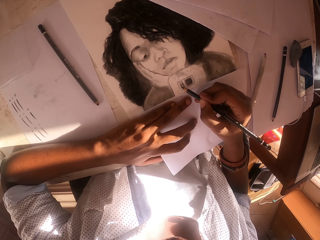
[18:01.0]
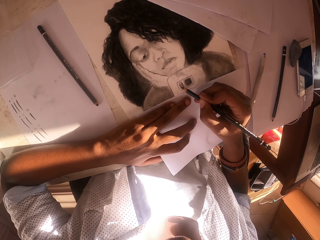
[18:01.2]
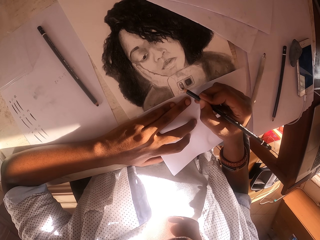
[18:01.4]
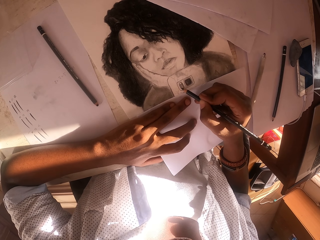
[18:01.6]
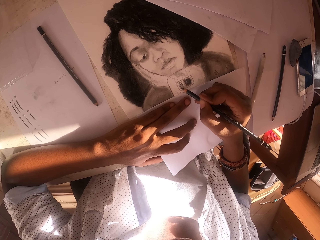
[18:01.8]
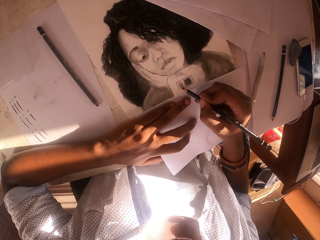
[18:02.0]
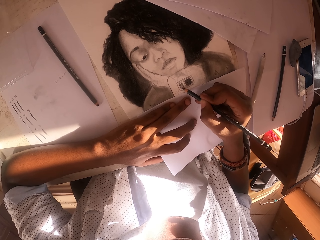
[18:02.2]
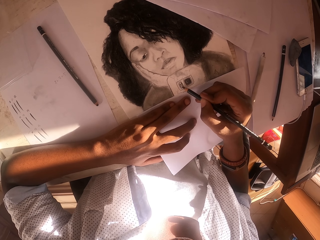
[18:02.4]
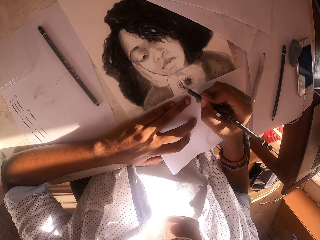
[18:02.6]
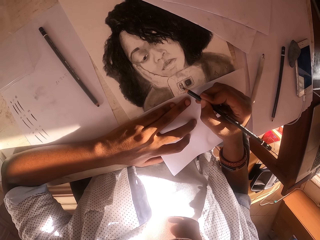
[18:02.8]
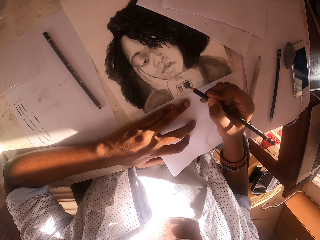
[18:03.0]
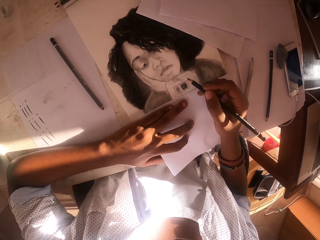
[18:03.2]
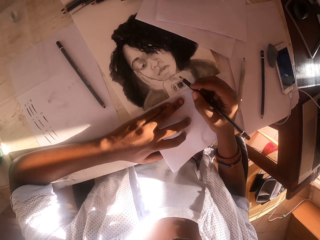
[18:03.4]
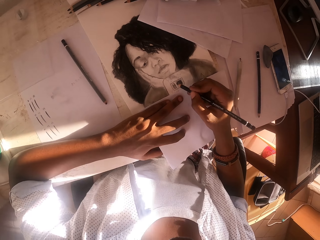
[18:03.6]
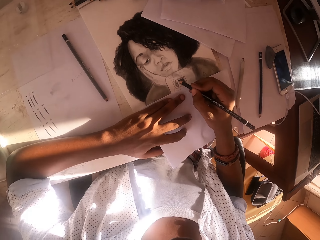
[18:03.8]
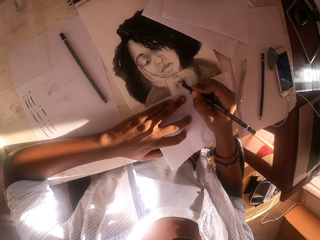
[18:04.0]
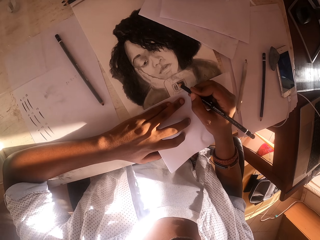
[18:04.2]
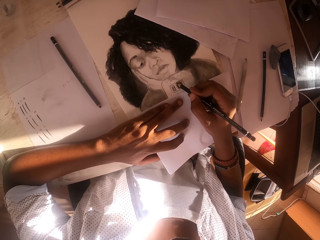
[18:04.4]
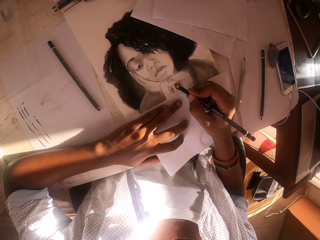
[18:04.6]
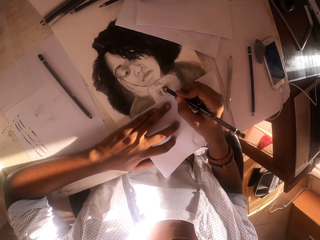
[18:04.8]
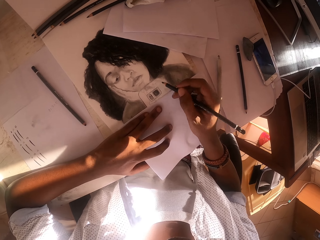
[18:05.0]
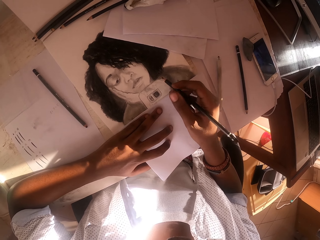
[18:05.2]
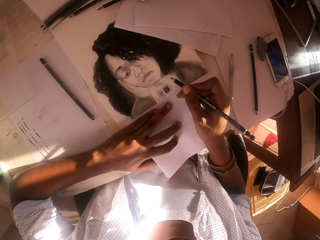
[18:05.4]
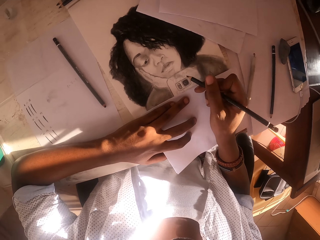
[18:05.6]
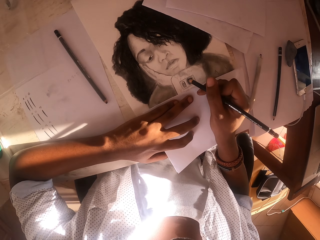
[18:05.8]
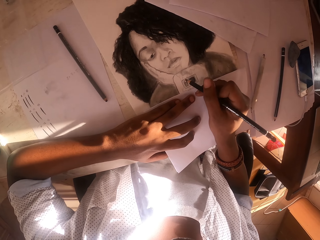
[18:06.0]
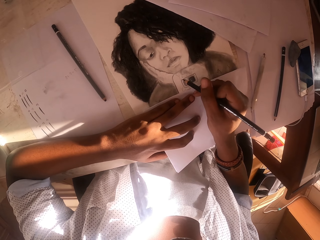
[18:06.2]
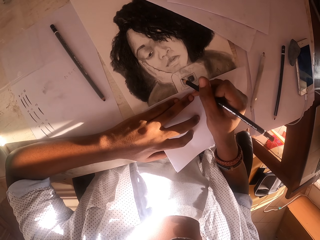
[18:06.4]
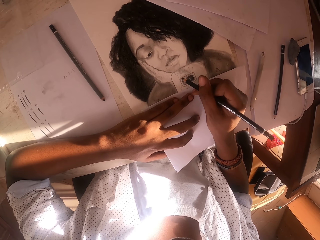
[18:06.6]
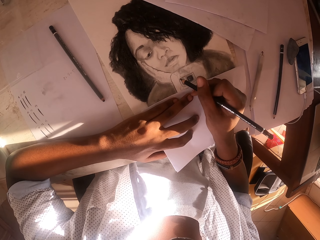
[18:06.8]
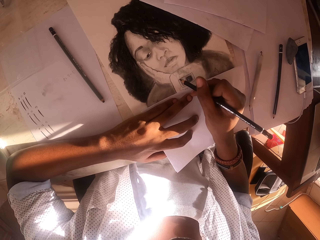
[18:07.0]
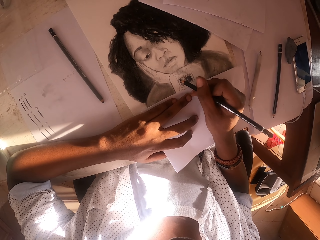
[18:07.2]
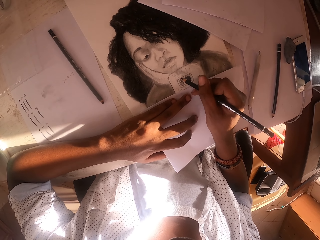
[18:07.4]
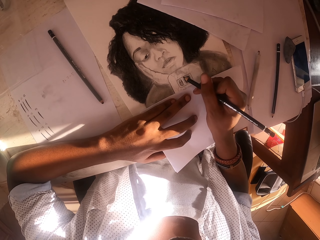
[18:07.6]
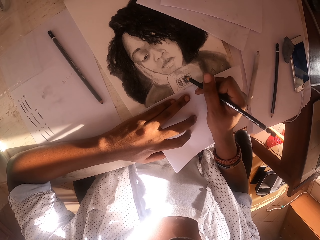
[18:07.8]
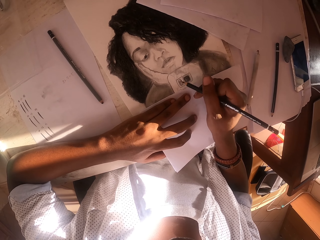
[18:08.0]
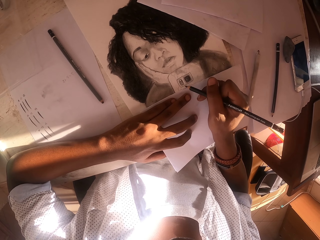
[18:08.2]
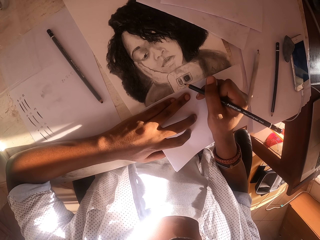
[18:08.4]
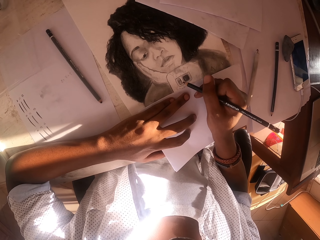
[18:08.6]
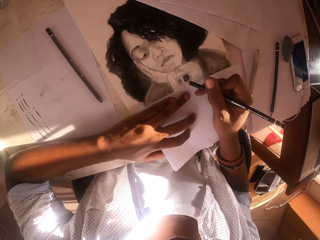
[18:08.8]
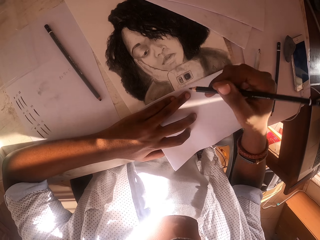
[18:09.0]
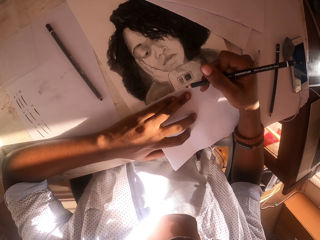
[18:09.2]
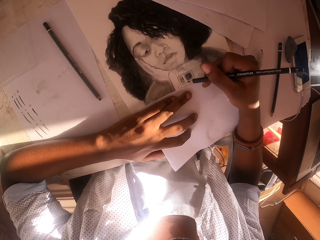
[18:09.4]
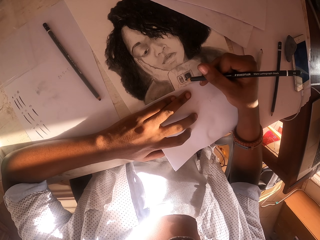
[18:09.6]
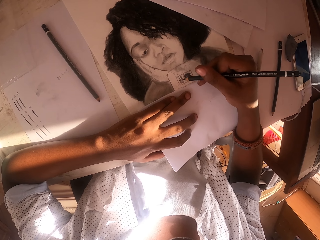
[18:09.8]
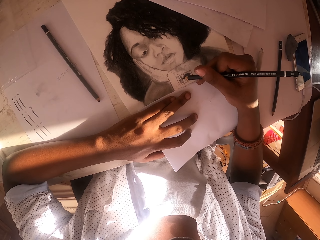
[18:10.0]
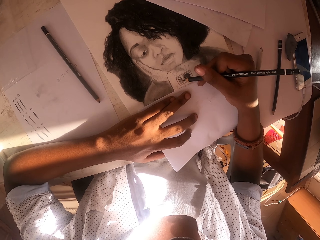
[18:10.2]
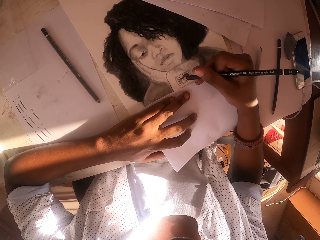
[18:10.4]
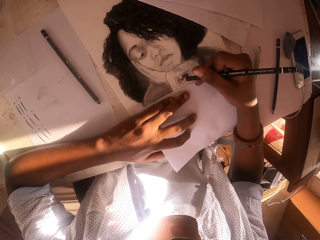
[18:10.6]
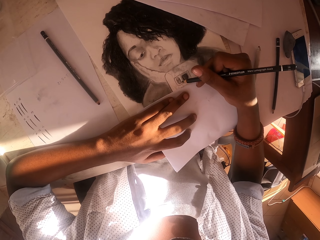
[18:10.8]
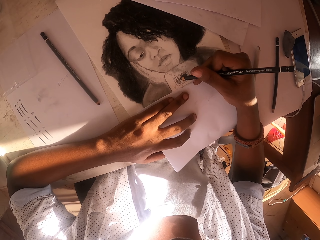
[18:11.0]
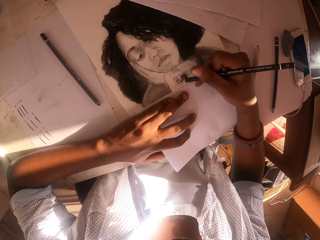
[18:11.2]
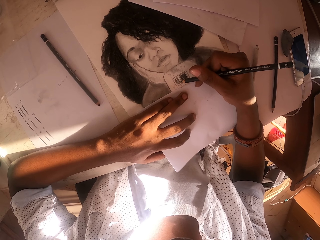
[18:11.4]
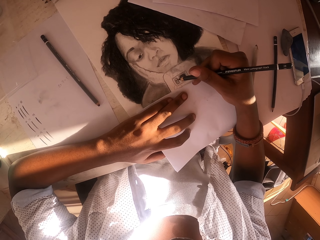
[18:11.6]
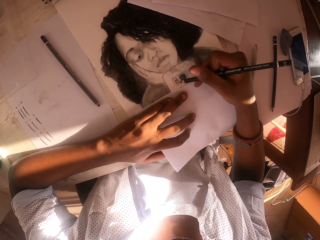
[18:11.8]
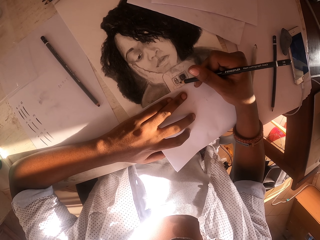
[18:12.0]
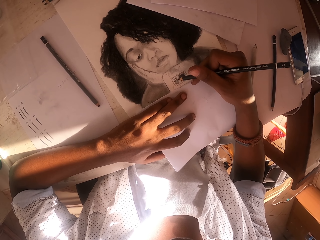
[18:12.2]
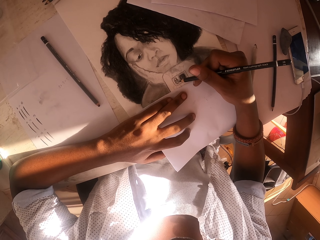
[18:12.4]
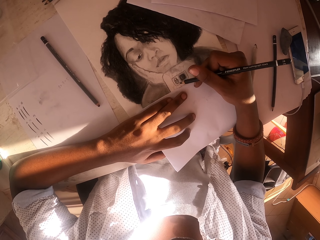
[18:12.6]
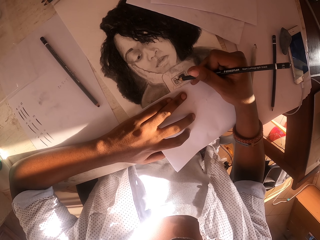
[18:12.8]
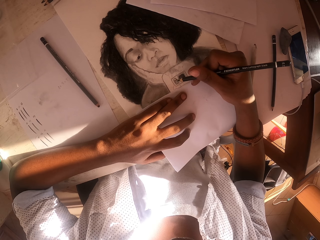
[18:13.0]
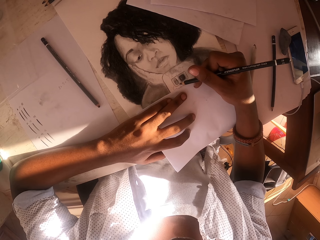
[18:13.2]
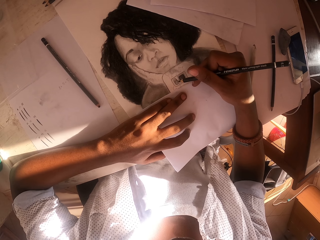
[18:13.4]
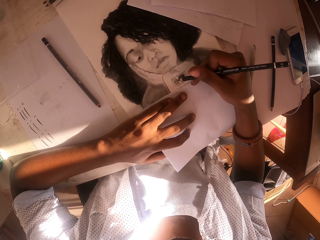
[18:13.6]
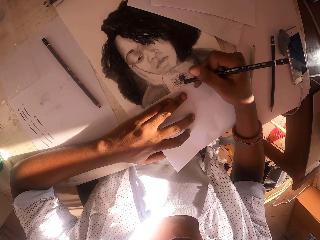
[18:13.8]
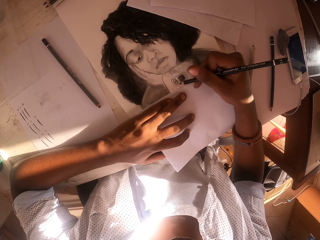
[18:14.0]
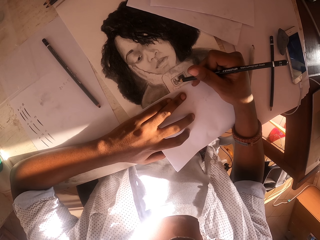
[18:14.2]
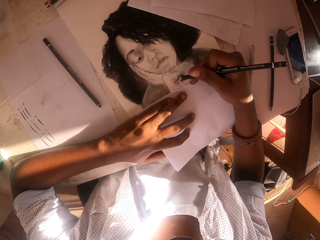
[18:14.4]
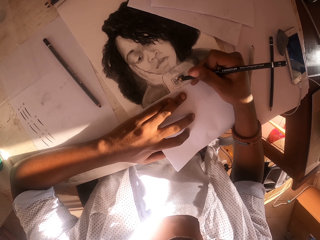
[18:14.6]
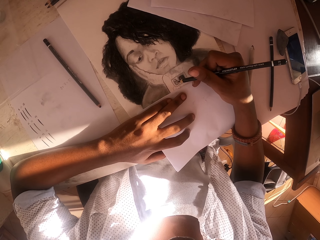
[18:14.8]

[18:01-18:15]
The camera wearer moves the drawing pen on the hand. They draw the picture on the paper. They move the drawing pen on the hand. They draw the picture on the paper. They move the drawing pen on the hand. They draw the picture on the paper.

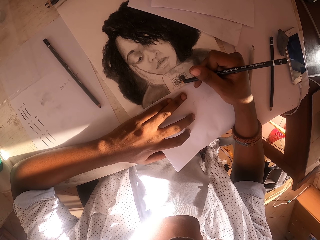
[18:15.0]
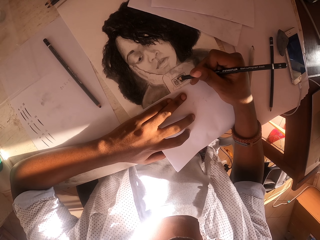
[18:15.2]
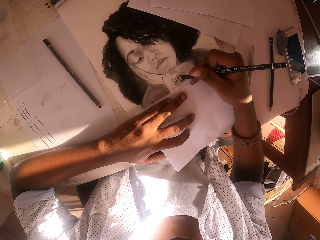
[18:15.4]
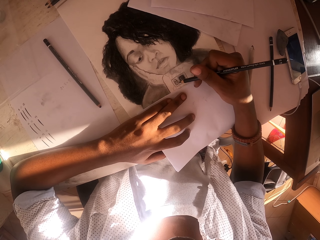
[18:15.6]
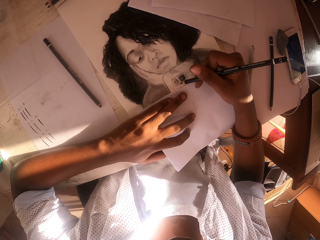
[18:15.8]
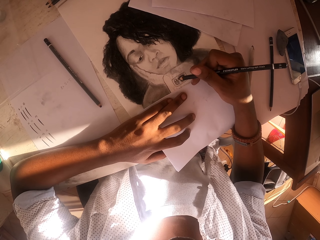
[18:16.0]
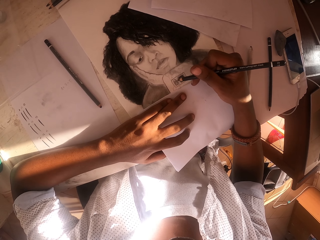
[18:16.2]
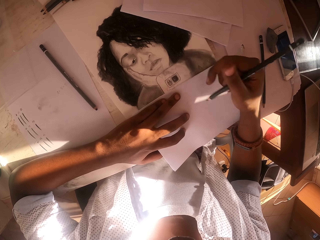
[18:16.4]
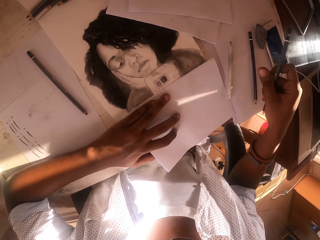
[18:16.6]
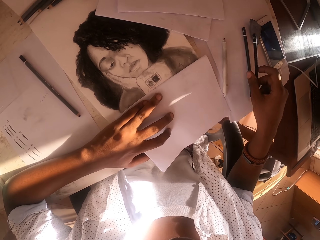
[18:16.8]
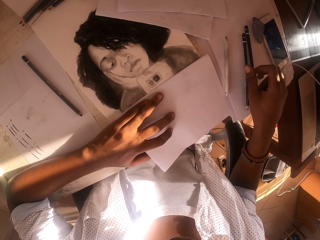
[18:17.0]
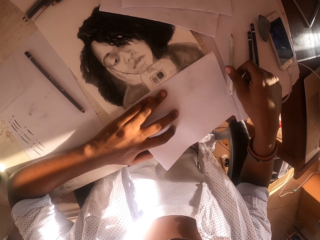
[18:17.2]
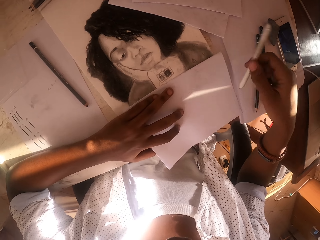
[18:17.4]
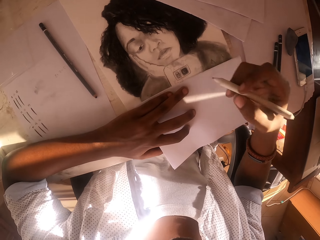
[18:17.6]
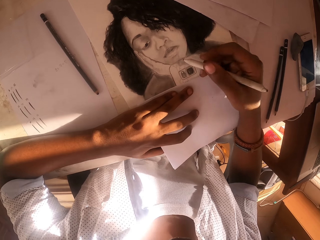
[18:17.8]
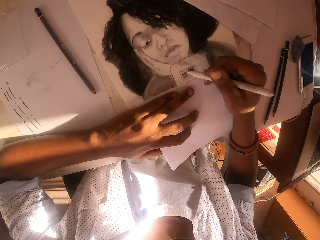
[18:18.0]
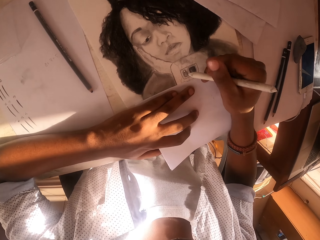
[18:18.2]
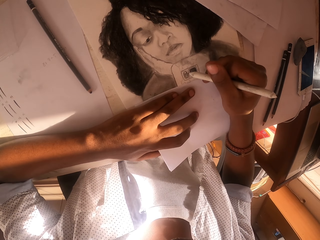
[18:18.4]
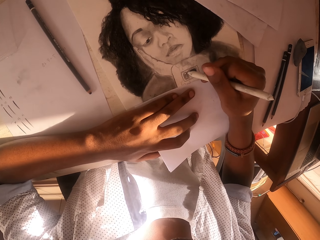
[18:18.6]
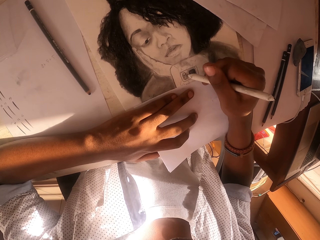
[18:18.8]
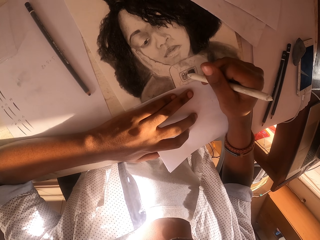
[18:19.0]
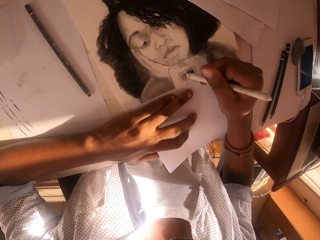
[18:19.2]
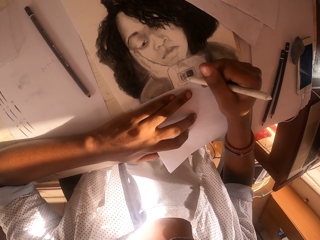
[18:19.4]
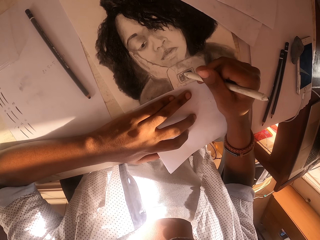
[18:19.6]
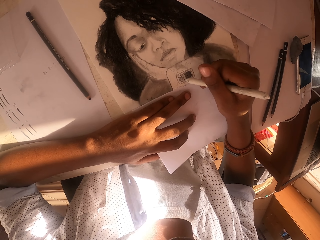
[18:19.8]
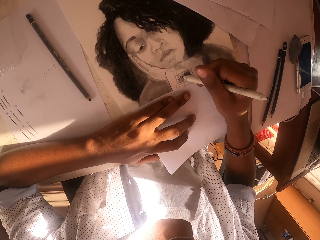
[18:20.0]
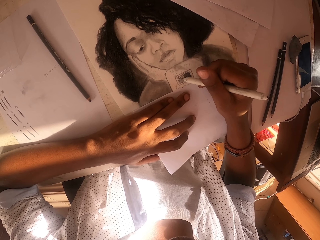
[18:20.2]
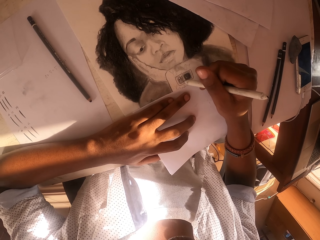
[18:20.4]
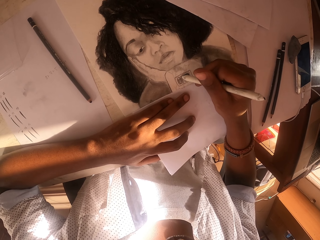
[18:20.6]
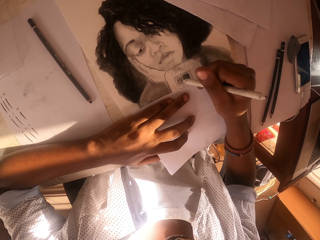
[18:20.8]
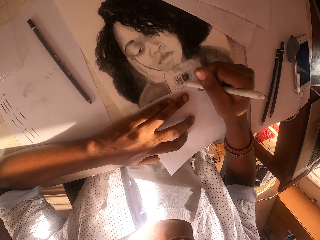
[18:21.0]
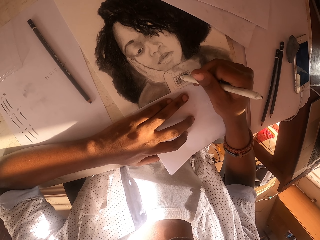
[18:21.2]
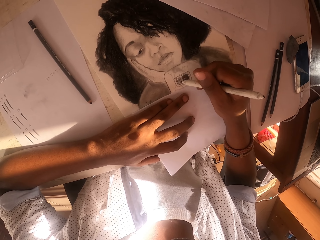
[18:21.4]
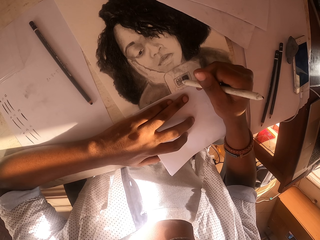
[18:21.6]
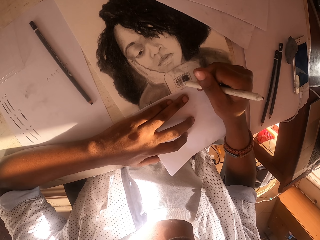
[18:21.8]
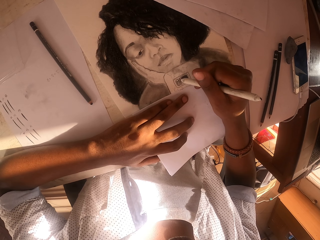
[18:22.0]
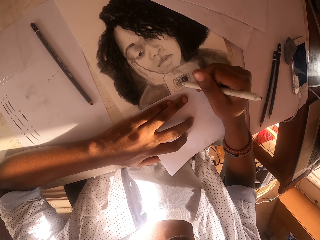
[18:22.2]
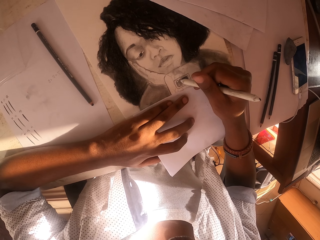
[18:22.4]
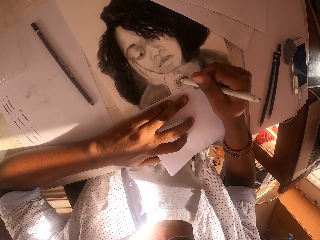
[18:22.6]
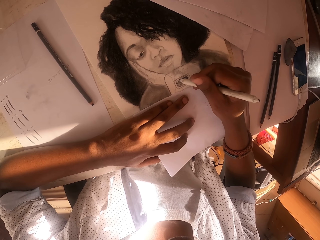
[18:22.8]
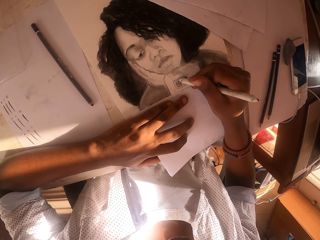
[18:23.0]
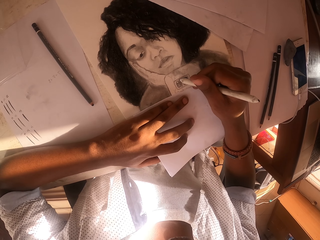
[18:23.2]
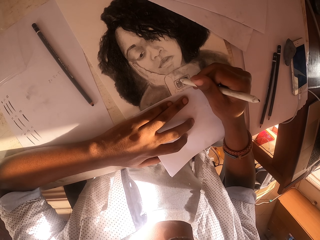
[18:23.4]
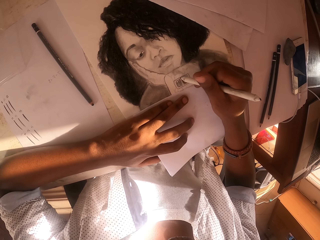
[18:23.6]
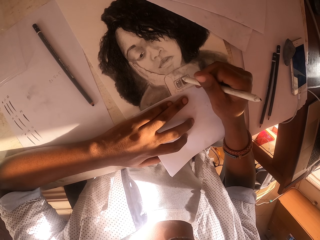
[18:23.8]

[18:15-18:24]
The camera wearer drops a colored pencil on the table. They pick up a pen or pencil from the table. They paint the painting paper with the pencil.
